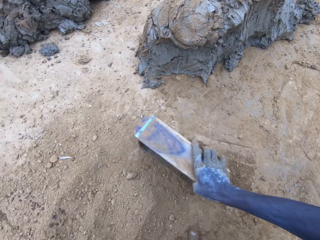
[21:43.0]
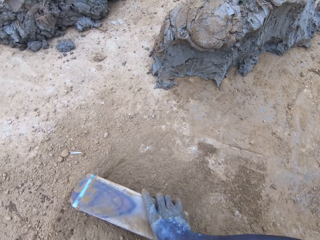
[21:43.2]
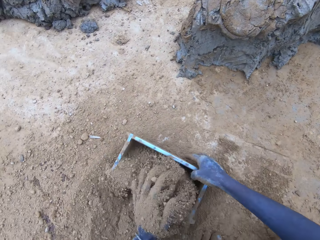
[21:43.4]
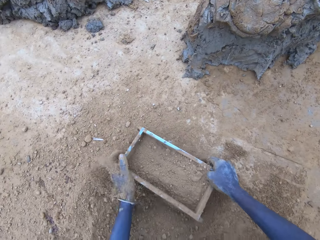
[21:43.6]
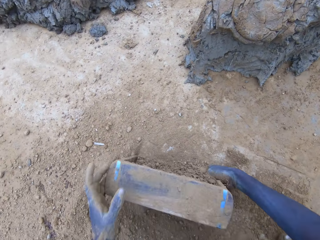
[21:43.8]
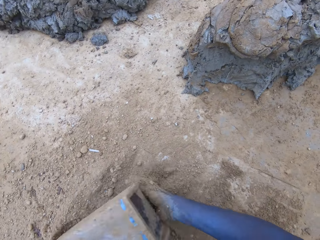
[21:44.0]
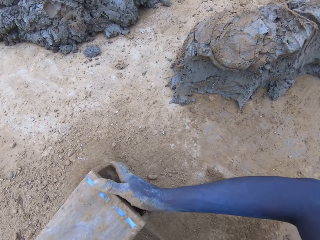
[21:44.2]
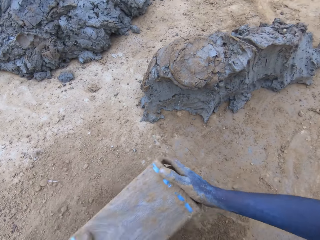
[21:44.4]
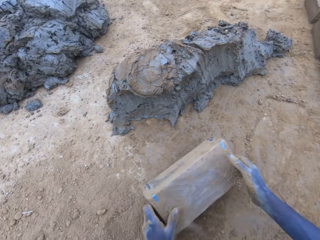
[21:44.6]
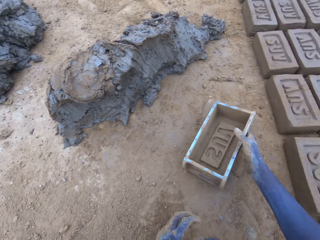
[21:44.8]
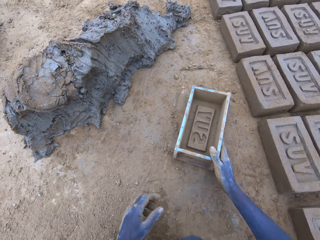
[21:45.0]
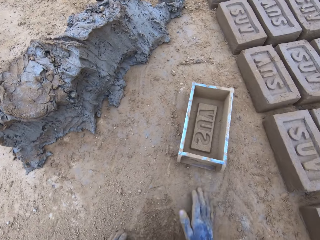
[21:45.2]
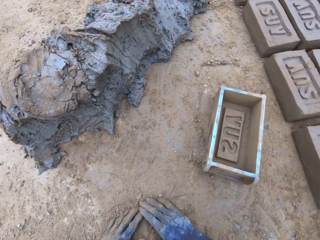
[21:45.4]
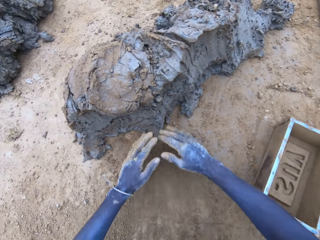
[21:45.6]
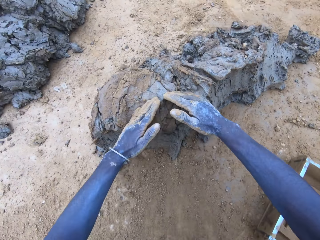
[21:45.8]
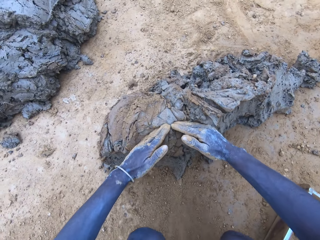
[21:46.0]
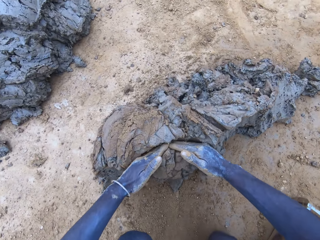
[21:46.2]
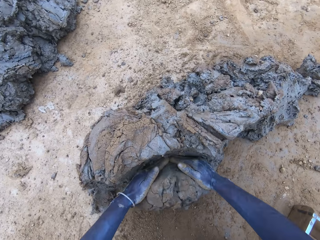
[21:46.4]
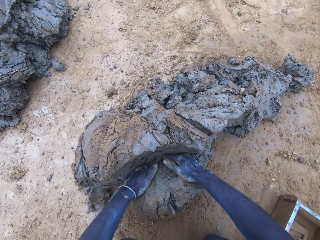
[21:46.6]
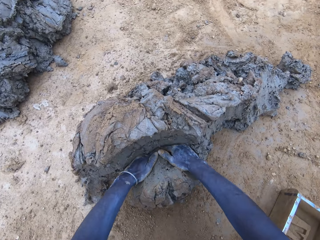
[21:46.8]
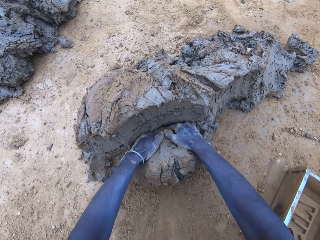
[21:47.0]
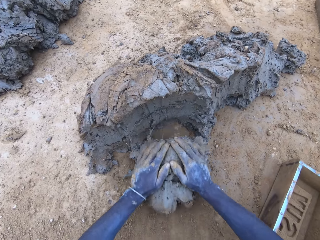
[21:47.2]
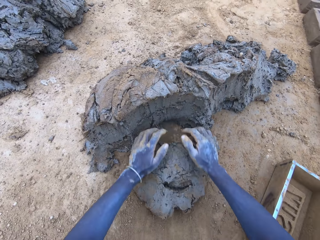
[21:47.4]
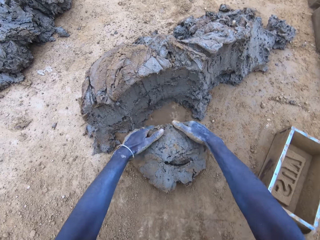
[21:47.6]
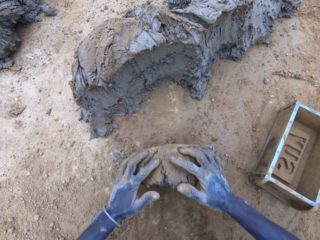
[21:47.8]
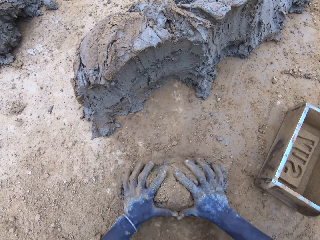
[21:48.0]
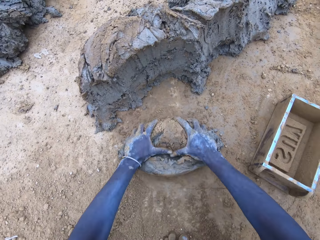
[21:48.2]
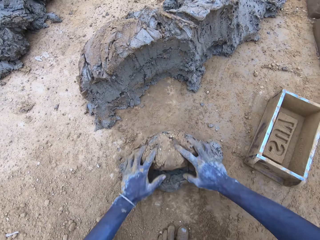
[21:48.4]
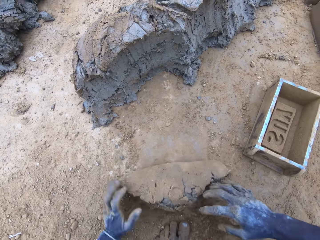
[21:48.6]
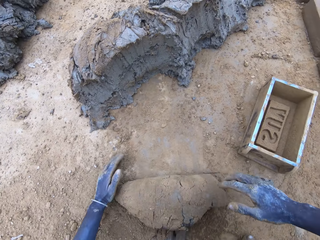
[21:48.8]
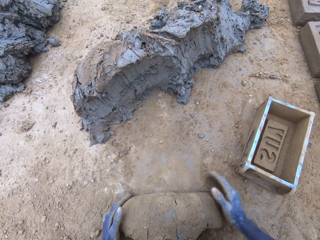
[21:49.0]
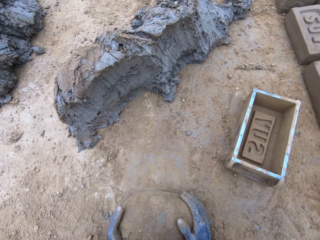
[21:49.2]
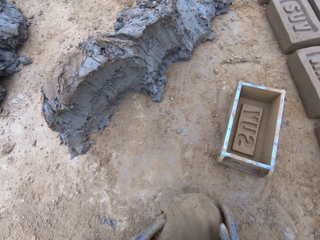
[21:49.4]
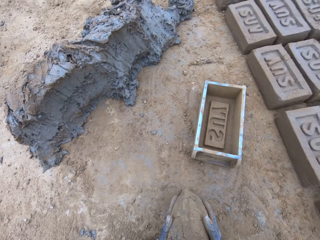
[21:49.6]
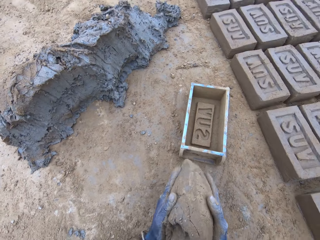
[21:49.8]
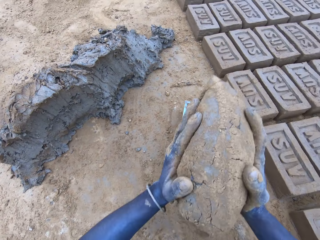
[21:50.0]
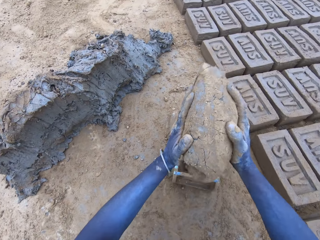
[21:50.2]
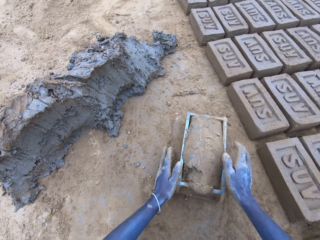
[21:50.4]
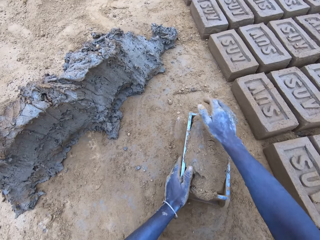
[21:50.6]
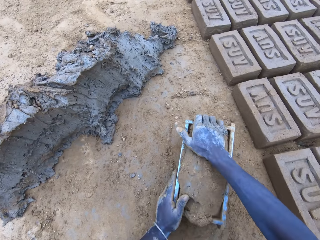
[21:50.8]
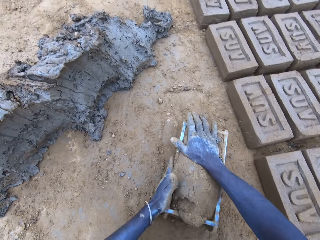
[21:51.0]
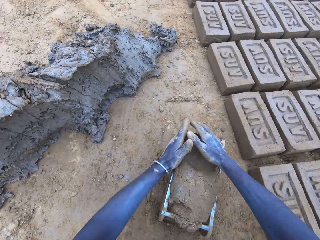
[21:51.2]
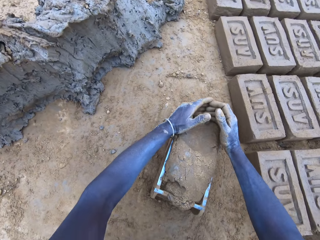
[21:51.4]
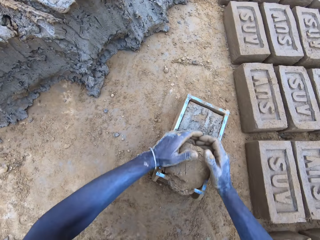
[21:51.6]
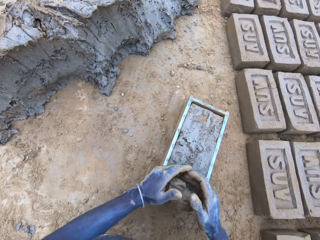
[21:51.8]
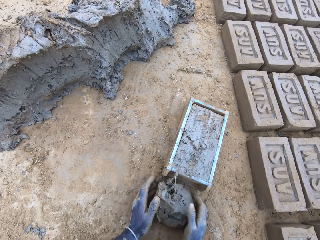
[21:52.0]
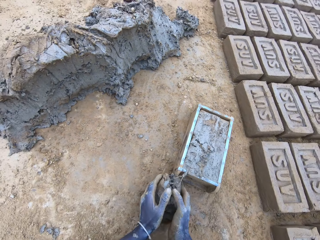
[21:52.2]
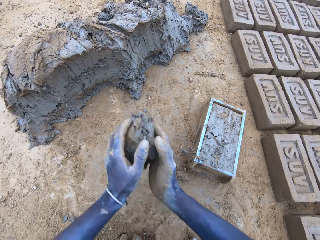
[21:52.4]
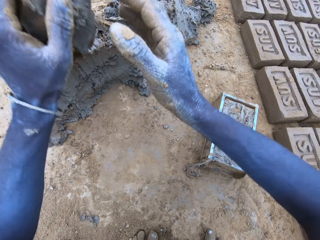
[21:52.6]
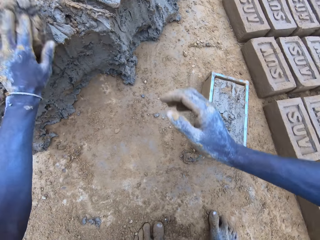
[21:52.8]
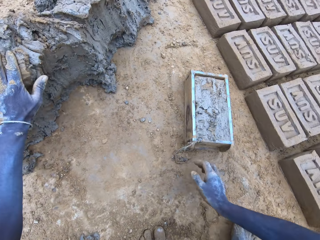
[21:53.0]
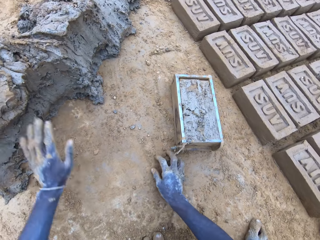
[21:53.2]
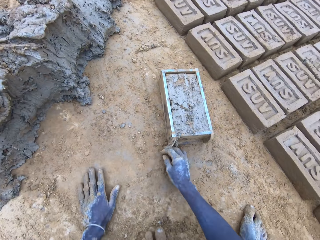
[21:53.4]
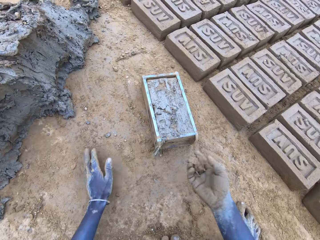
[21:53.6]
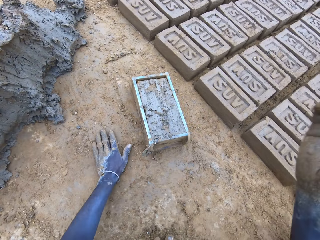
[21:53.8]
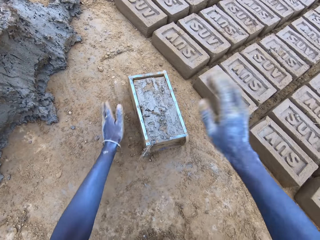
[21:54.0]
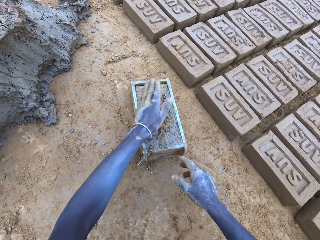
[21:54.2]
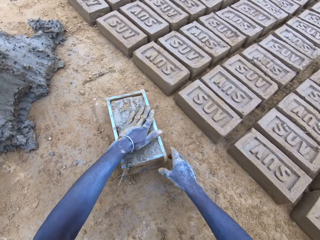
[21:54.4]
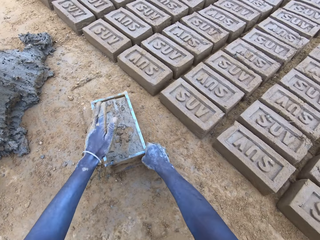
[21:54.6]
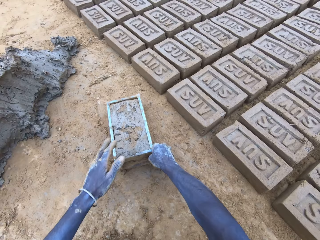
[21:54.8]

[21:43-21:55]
The camera wearer puts soil in the wooden brick moulder. They pour the soil from the brickmould on the ground. They put the wooden brick moulder on the ground. They scoop mud. They cut the mud with a hand. They roll the mud on the ground. They put the mud in the wooden brick moulder. They press the mud in the wooden brick moulder. They scoop the excess mud on the brickmould. They press the mud in the wooden brick moulder again. They put the mud on top of the hill of mud.

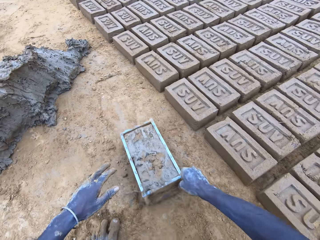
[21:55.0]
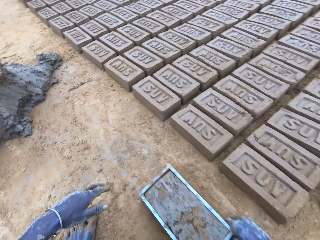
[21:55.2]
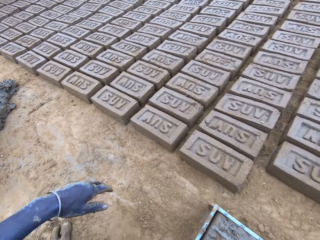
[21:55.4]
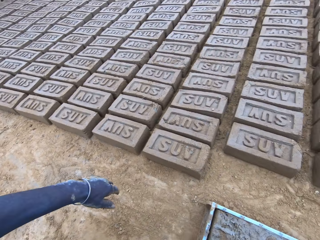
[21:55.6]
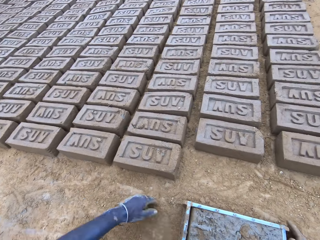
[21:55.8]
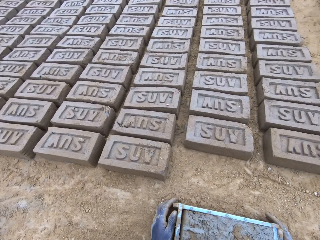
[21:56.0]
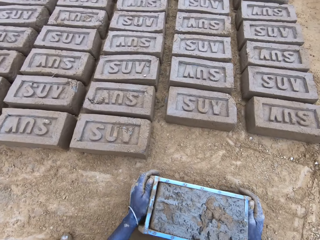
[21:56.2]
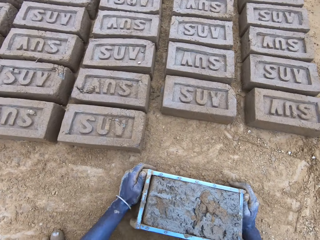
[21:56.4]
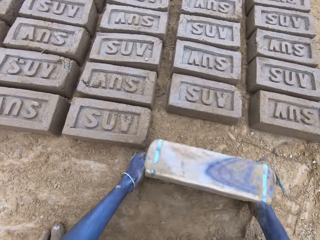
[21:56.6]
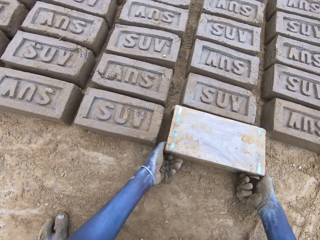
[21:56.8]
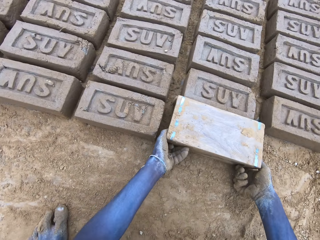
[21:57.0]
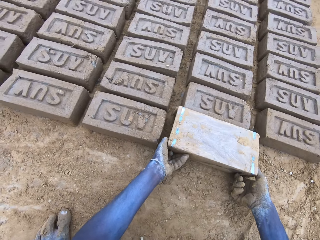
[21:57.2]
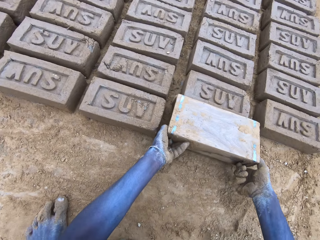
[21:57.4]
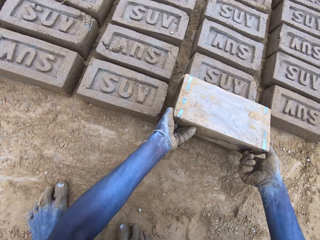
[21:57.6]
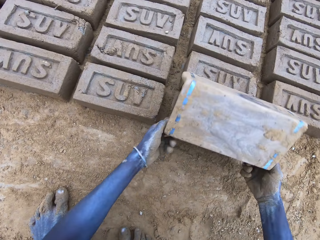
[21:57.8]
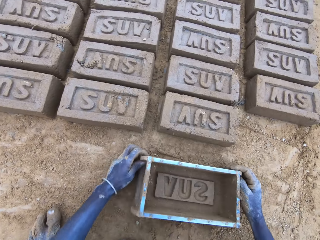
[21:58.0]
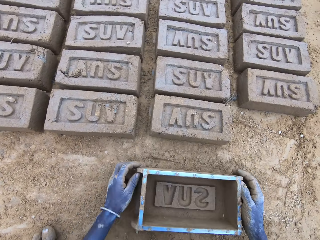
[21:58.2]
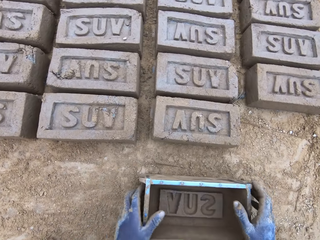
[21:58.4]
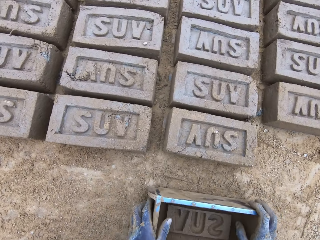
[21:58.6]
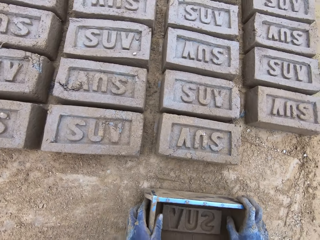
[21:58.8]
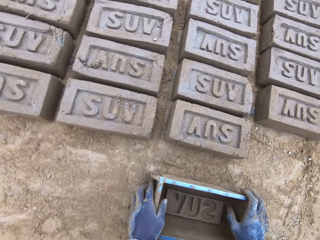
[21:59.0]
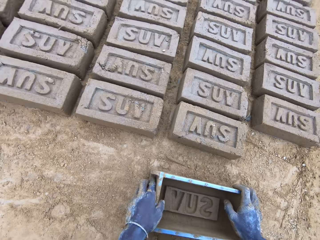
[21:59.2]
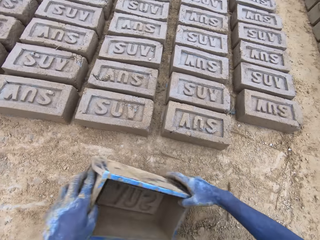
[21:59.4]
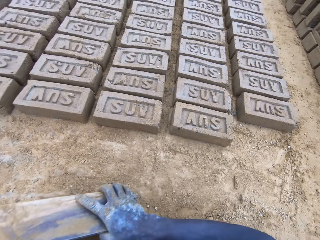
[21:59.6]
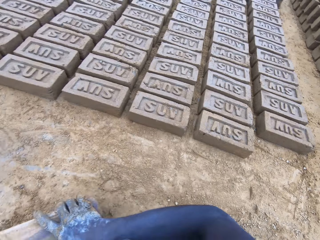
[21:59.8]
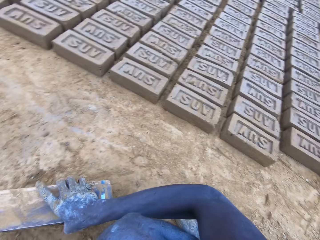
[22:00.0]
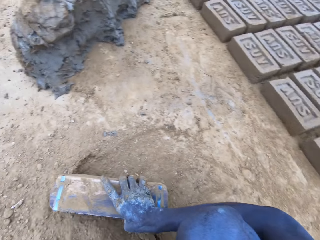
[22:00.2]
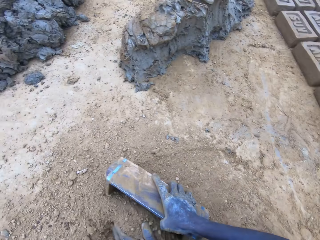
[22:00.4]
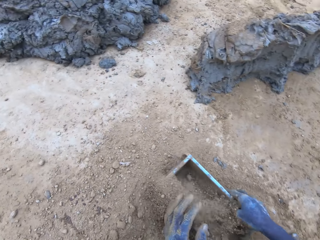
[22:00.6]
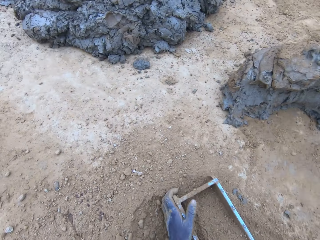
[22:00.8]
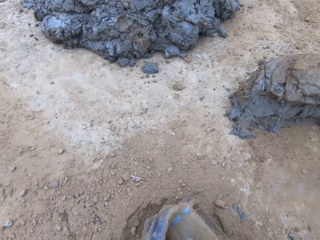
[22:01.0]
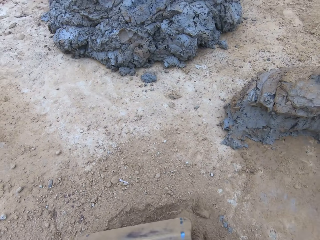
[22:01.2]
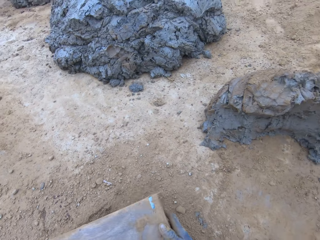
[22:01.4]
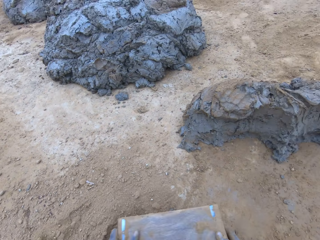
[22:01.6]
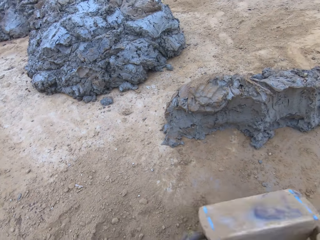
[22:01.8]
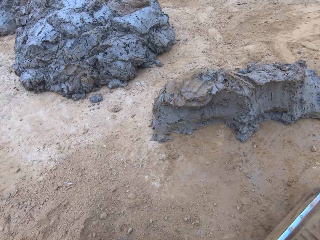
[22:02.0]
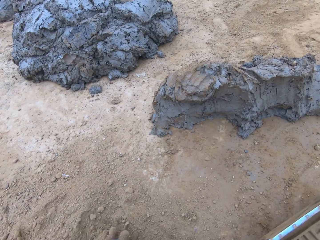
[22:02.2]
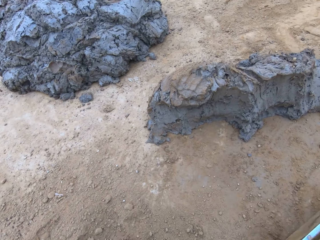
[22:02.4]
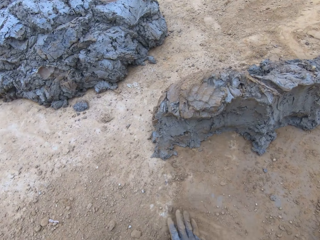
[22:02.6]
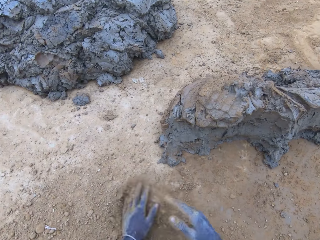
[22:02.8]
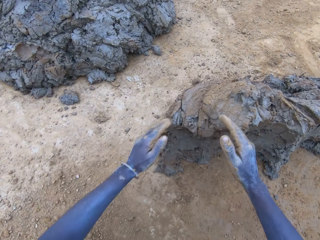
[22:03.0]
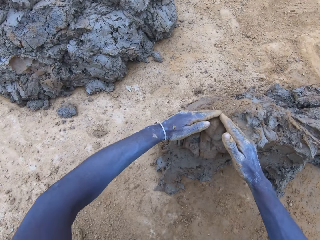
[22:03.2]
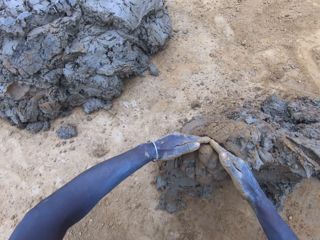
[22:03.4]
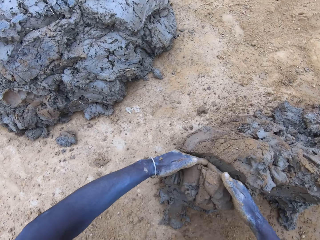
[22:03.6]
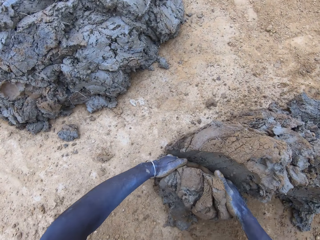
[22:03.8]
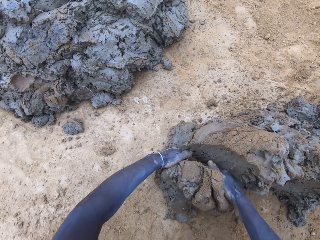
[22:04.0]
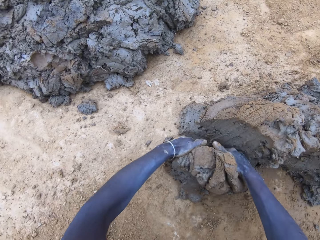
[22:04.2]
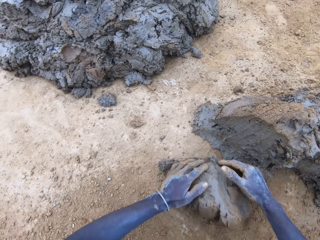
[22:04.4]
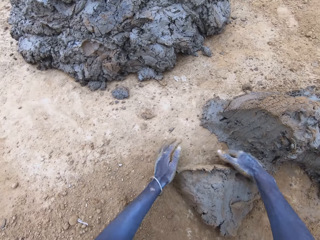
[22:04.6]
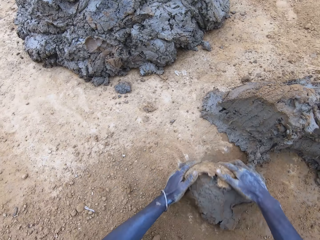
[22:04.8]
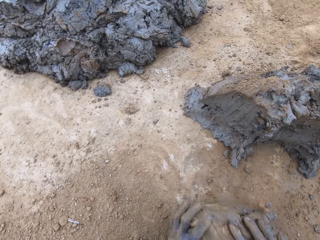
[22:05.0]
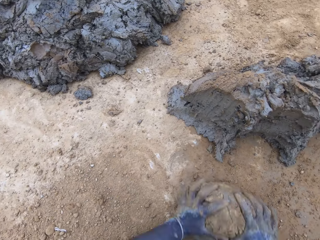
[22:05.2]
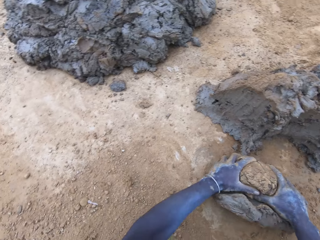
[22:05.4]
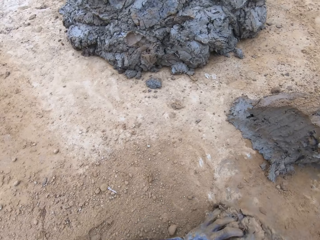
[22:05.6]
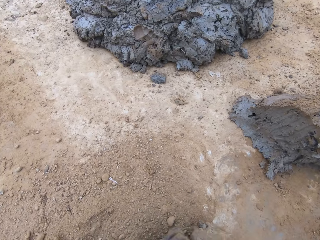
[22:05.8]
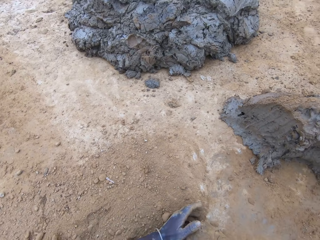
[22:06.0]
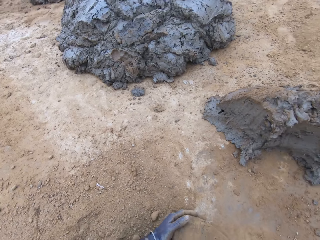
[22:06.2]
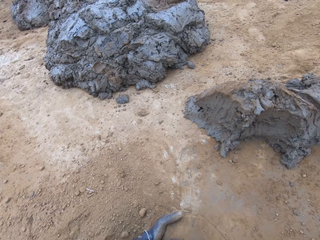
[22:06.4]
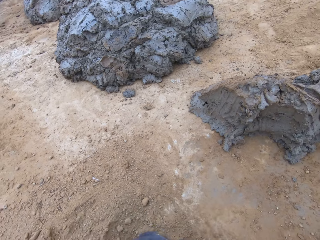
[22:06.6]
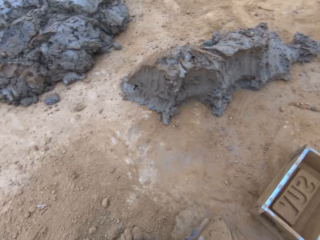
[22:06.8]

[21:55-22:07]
The camera wearer drags the wooden brick moulder. They turn the wooden brick moulder upside down. They pour the mud in the brickmould on the ground. They flip back the wooden brick moulder and produce a mud brick. They put soil in the wooden brick moulder. They pour the soil from the brickmould on the ground. They put the wooden brick moulder on the ground. They scoop mud. They cut the mud with a hand. They roll the mud on the ground.
